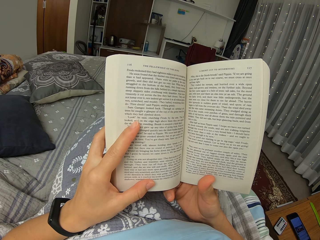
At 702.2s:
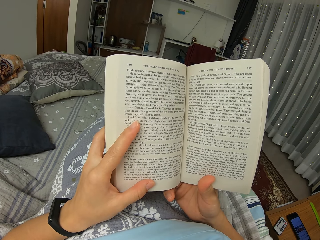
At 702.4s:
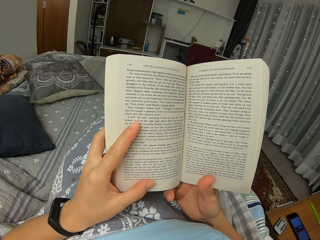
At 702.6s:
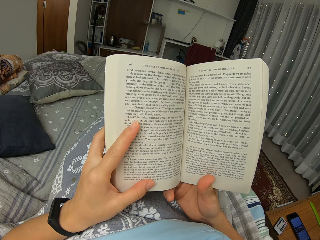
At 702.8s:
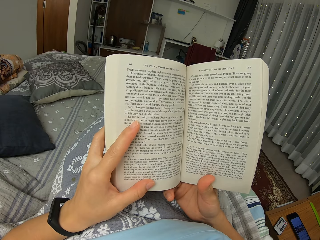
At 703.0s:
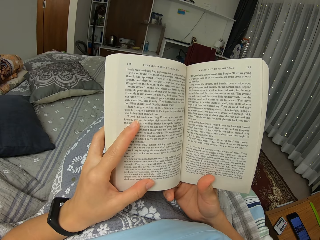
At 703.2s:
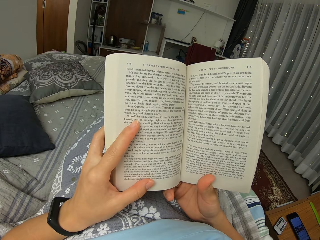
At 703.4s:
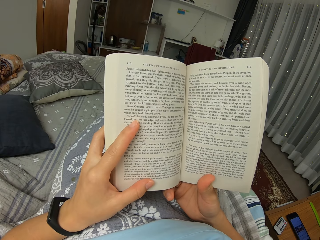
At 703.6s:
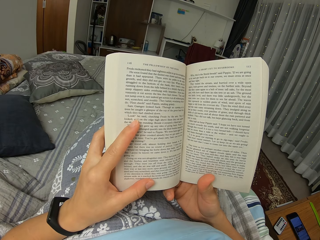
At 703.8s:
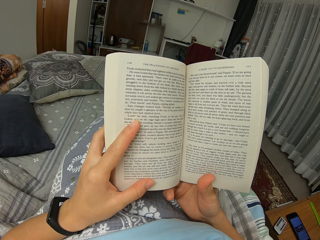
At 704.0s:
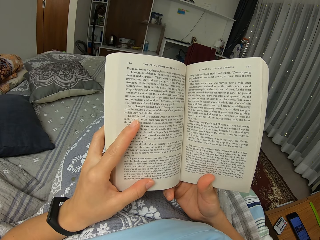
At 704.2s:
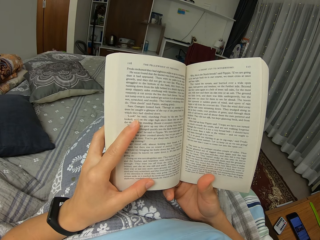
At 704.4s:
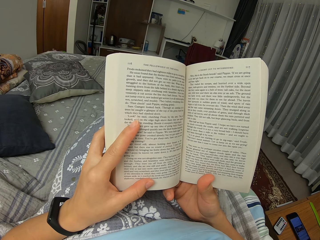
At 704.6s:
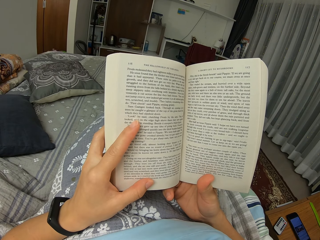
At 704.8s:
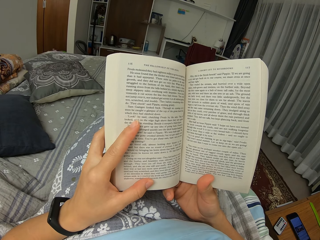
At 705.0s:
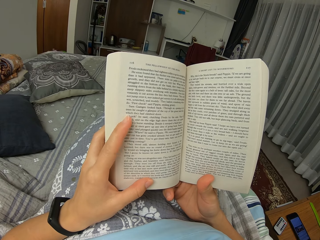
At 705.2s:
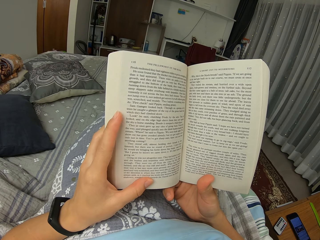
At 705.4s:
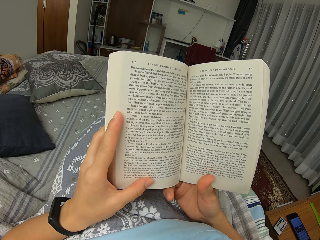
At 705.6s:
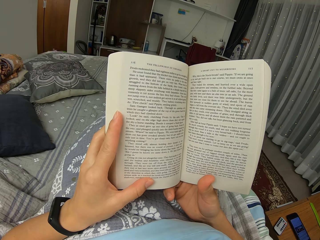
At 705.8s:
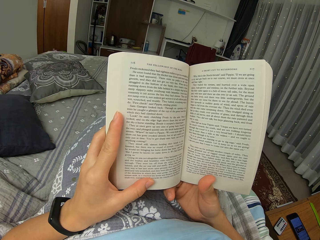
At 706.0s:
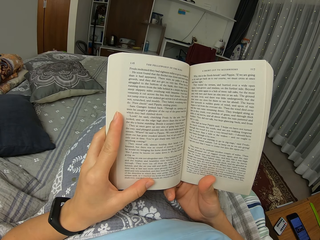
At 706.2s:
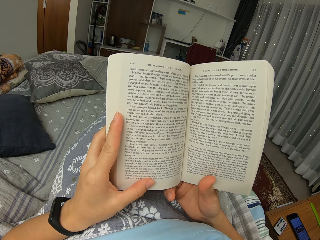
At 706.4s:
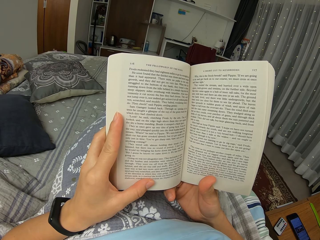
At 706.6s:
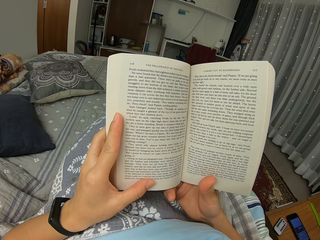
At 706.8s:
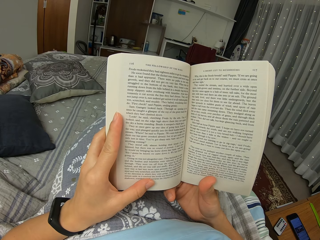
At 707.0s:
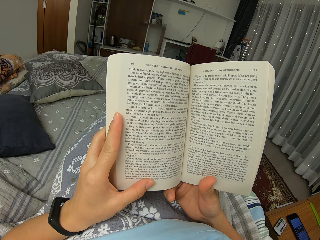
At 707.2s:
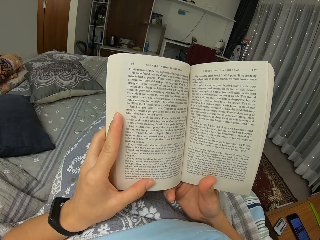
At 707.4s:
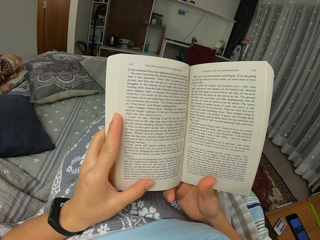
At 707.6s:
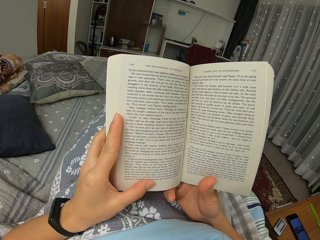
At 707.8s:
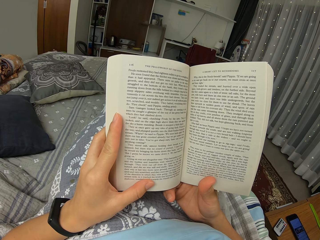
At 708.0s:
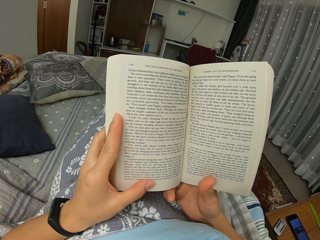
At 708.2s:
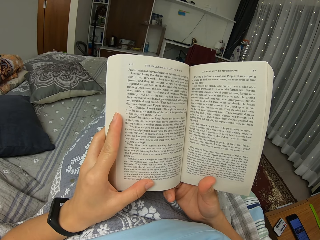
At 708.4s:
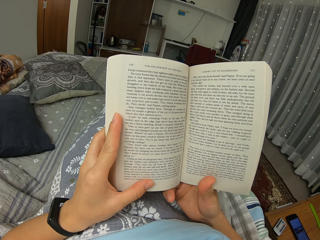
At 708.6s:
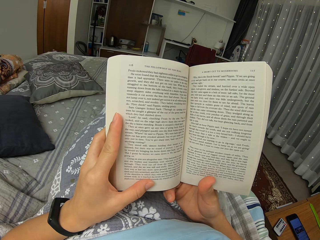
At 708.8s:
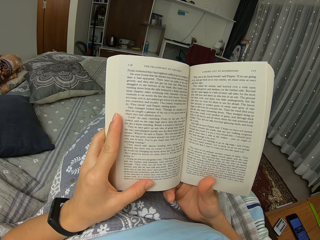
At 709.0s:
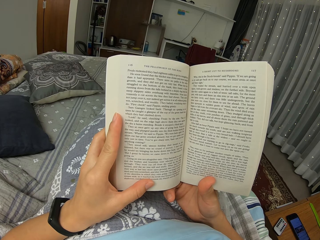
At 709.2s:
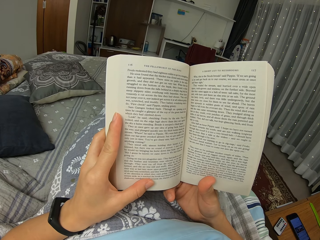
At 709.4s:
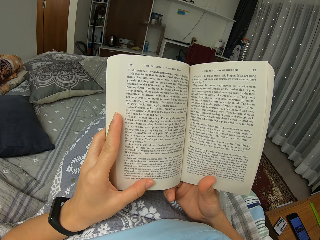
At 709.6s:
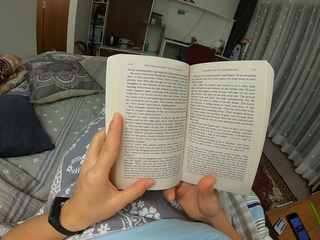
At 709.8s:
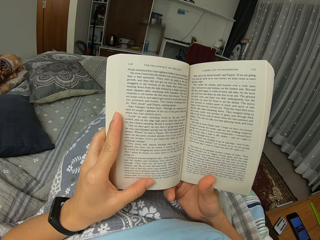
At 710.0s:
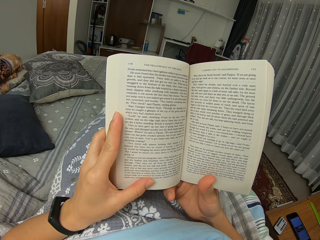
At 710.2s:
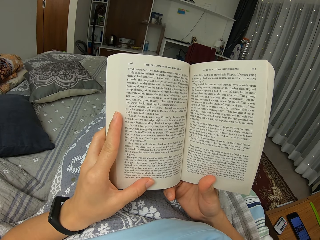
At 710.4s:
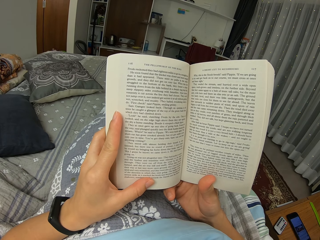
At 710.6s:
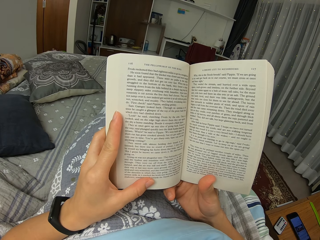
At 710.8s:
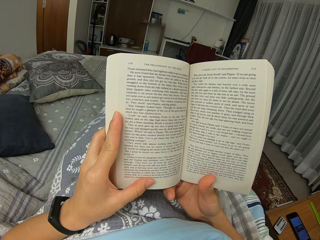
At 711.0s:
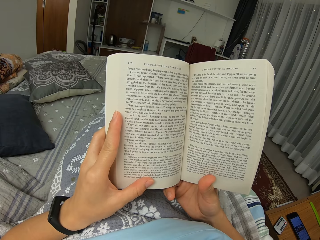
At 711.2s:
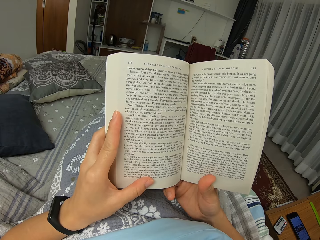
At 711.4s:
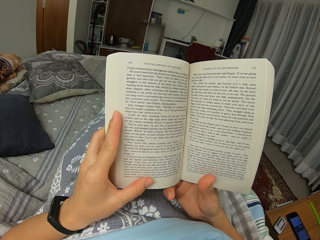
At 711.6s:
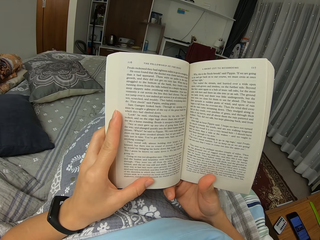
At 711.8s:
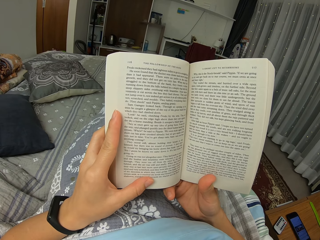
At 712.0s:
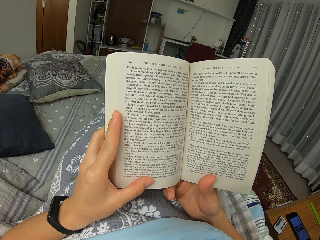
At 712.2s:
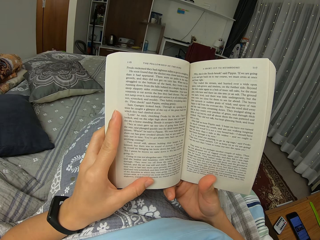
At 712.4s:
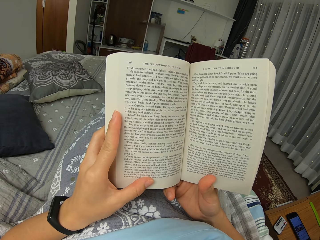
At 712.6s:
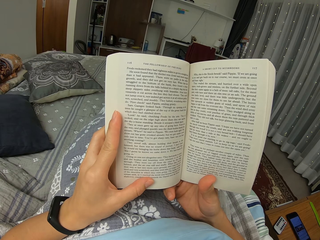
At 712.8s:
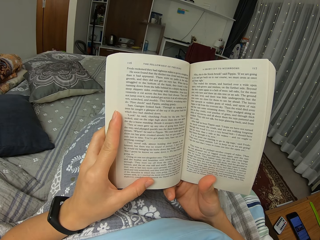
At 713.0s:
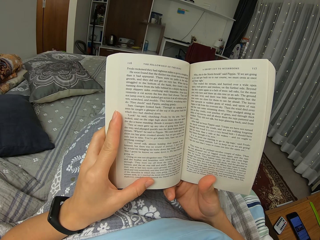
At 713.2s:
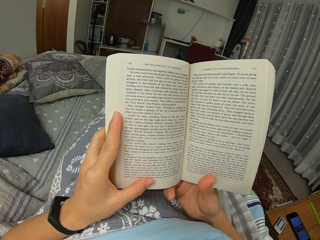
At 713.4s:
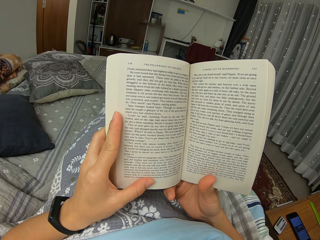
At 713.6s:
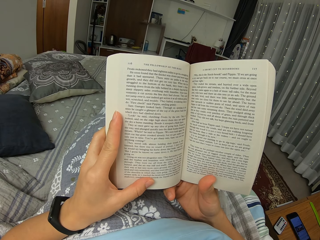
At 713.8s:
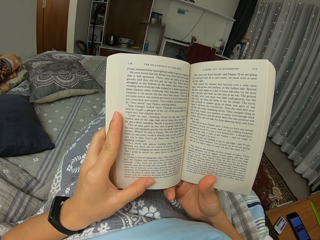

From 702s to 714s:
The camera wearer moves a finger.

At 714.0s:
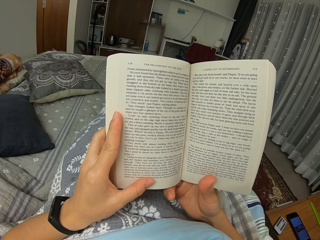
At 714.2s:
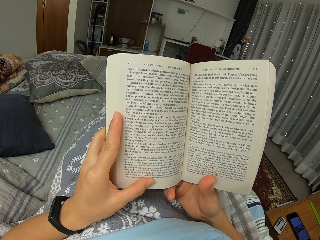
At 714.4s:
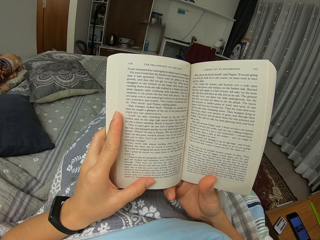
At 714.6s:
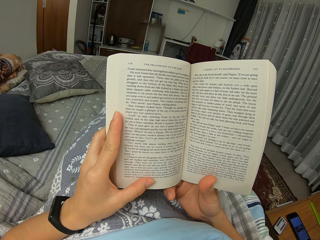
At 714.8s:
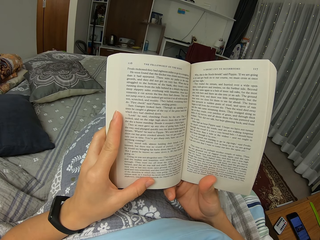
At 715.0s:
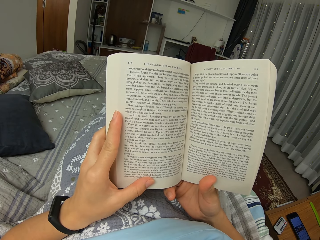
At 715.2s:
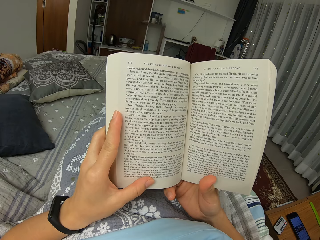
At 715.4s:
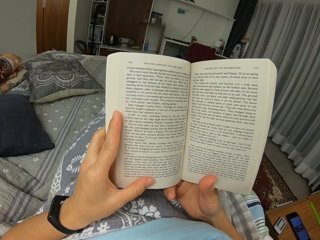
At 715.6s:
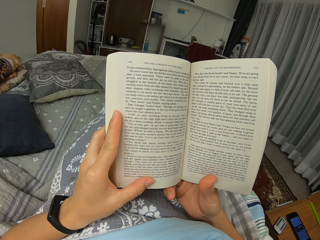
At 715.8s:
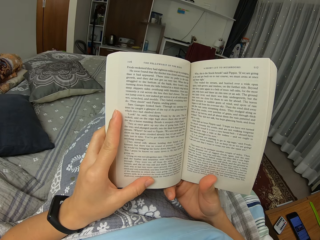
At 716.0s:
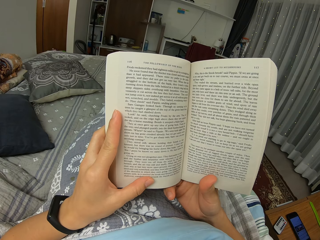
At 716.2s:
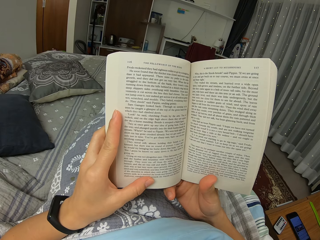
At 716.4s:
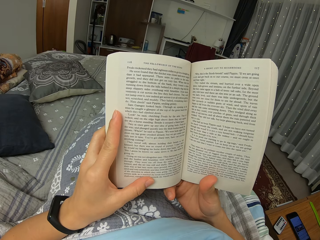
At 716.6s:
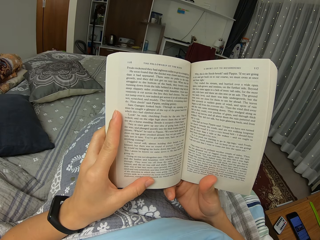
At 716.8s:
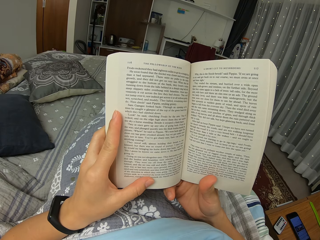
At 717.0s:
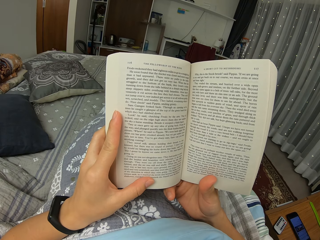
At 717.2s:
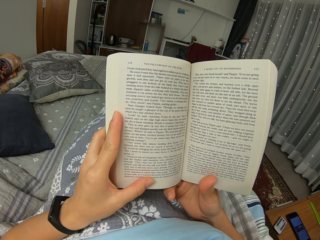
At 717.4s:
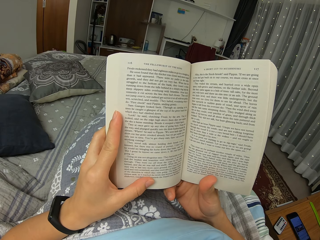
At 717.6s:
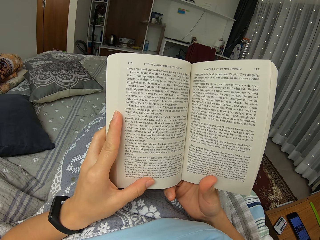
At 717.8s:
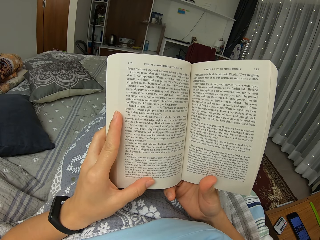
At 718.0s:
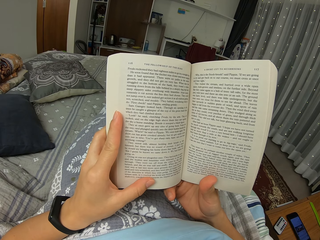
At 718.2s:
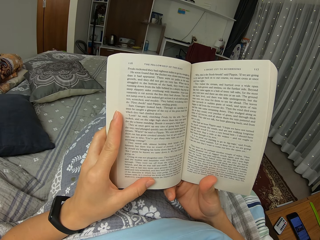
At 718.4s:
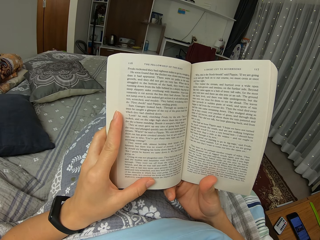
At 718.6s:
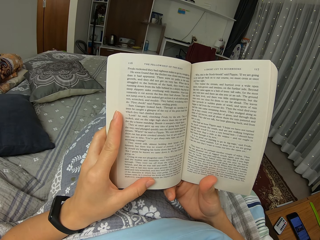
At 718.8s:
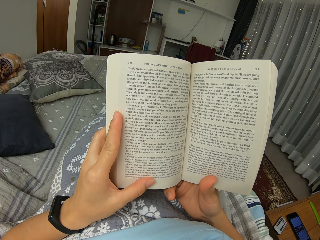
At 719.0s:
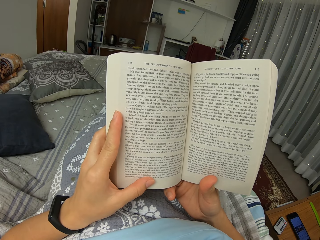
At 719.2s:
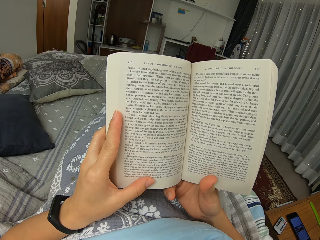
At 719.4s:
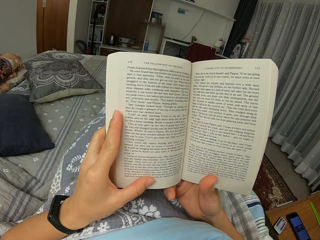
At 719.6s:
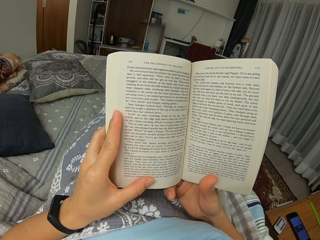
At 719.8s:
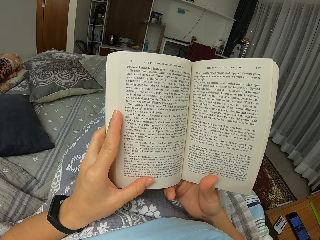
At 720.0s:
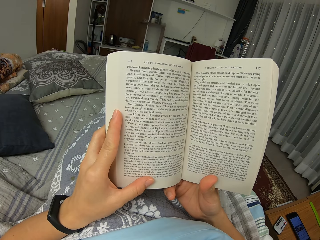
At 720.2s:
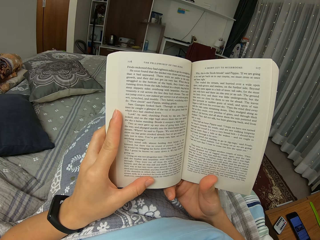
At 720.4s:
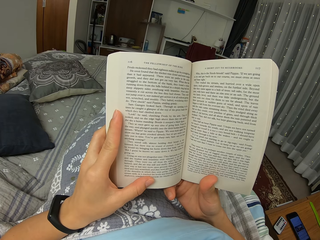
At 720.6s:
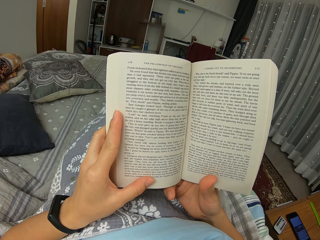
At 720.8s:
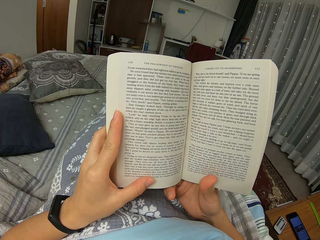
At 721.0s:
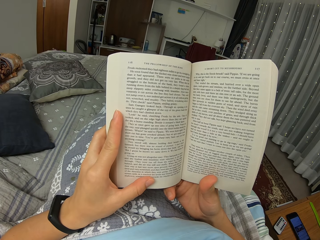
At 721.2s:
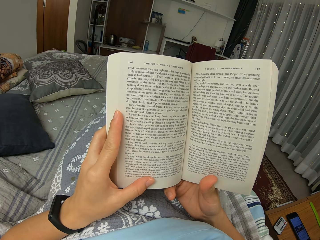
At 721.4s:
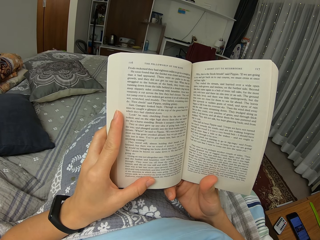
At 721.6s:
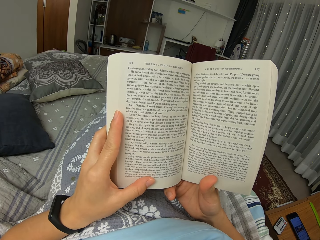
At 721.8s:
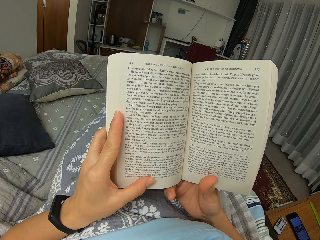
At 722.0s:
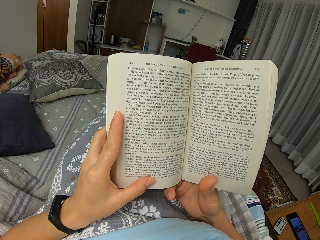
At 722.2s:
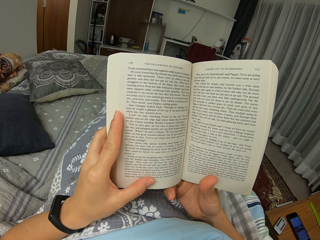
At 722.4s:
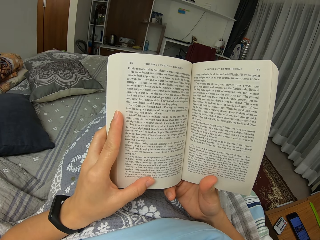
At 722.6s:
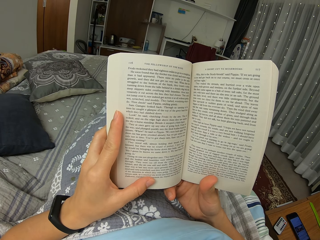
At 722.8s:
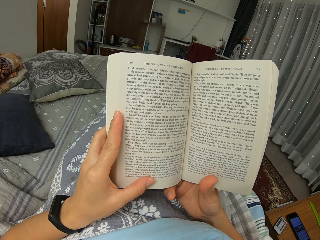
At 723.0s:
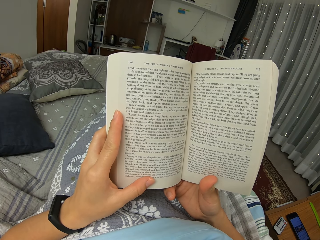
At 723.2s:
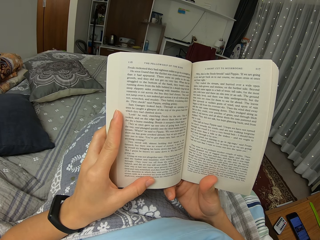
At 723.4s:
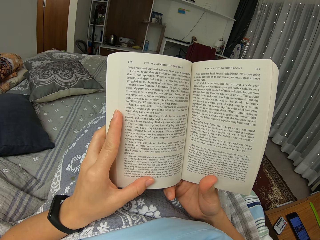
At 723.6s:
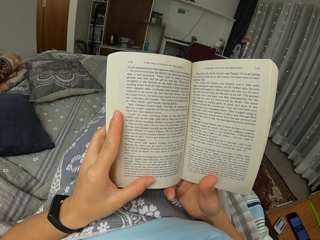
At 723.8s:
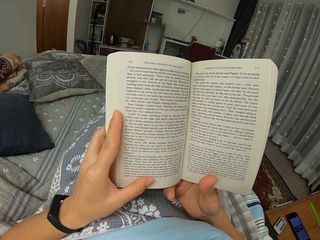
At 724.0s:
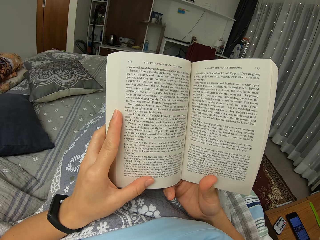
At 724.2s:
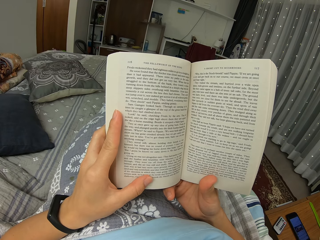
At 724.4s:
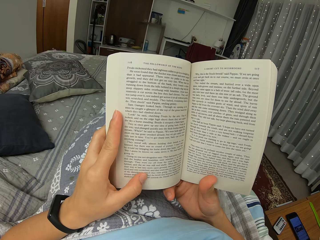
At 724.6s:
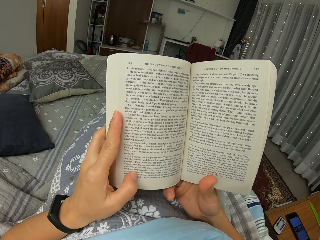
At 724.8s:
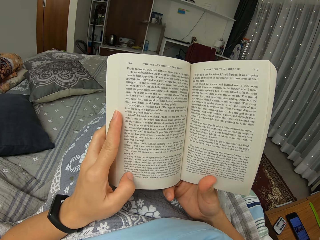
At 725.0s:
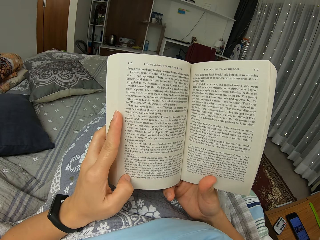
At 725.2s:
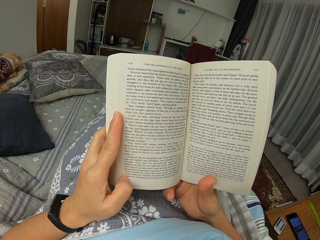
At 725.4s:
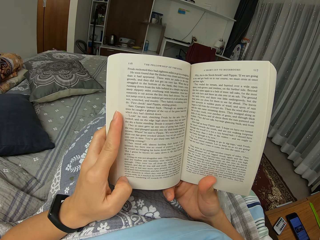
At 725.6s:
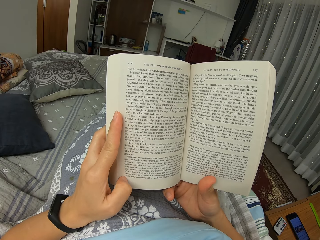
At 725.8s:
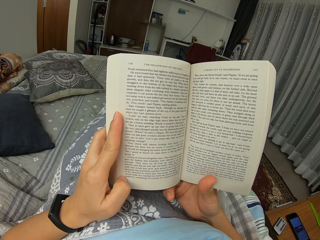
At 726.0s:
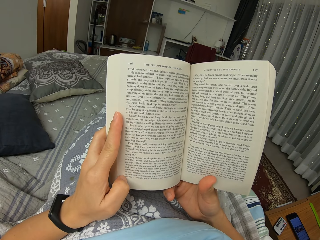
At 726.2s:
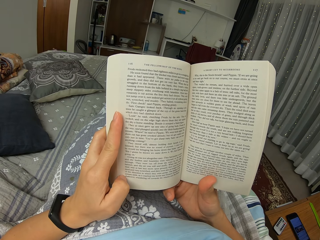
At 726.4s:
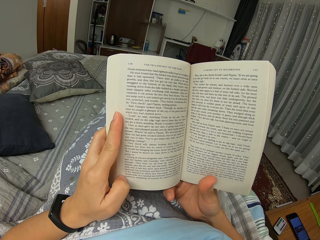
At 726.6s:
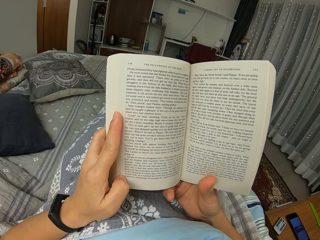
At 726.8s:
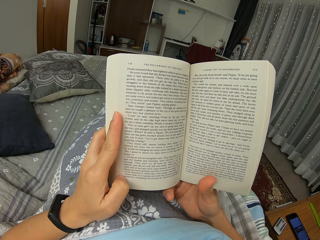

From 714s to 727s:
The camera wearer moves a finger.
